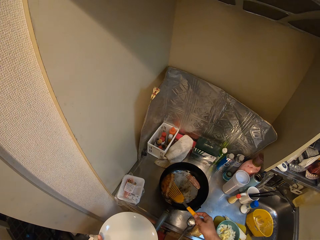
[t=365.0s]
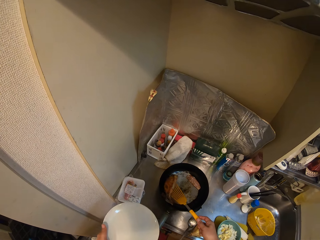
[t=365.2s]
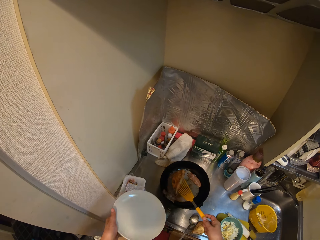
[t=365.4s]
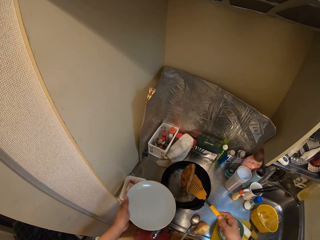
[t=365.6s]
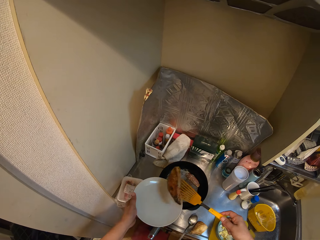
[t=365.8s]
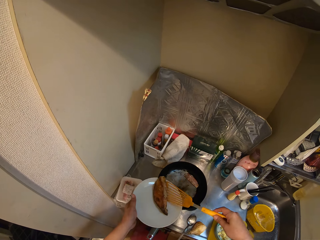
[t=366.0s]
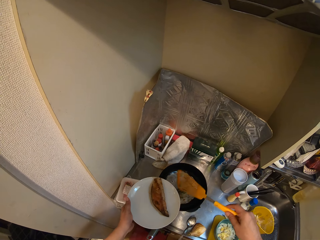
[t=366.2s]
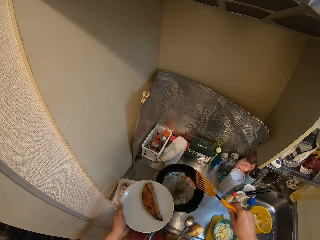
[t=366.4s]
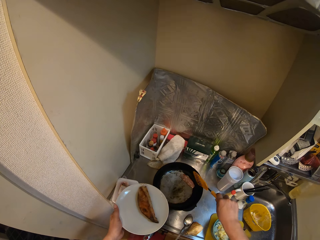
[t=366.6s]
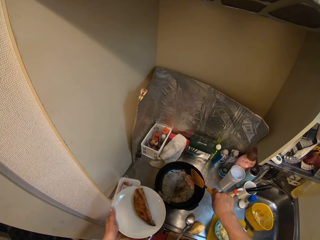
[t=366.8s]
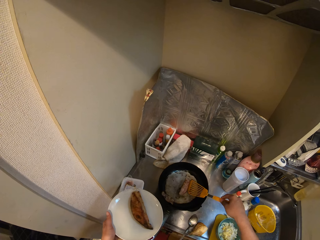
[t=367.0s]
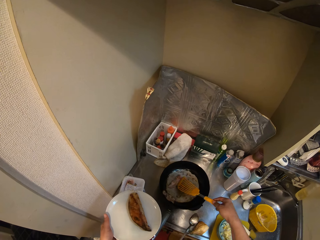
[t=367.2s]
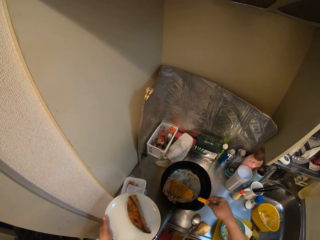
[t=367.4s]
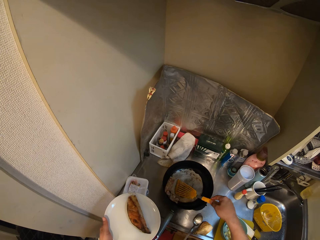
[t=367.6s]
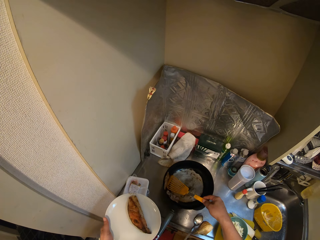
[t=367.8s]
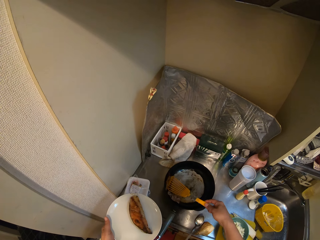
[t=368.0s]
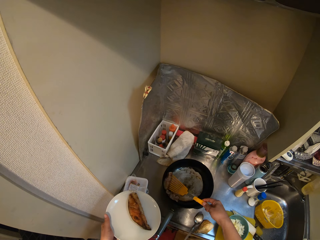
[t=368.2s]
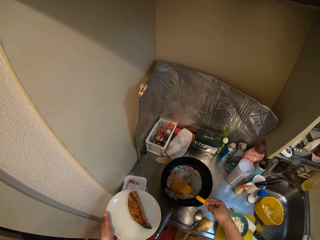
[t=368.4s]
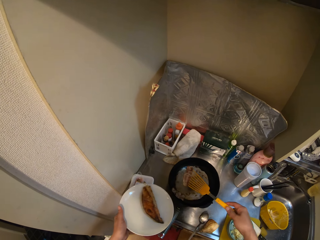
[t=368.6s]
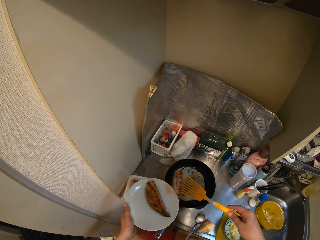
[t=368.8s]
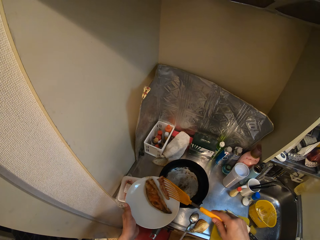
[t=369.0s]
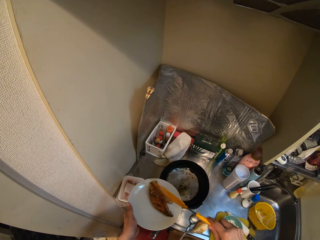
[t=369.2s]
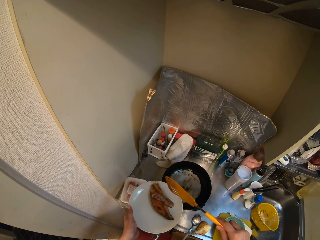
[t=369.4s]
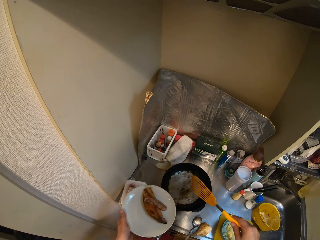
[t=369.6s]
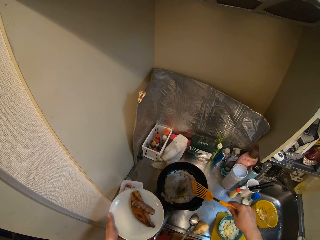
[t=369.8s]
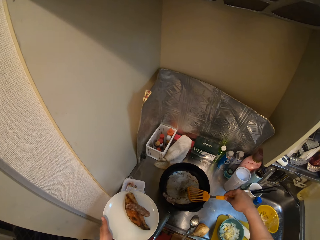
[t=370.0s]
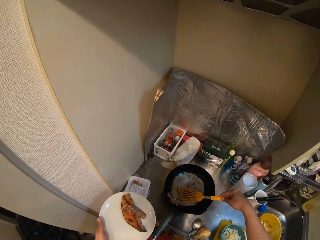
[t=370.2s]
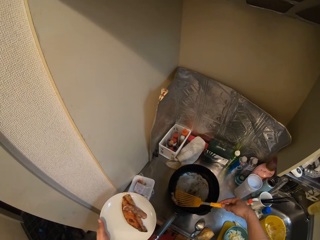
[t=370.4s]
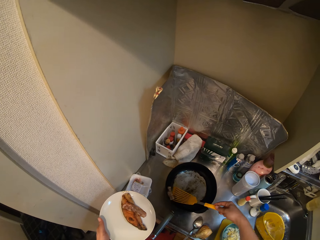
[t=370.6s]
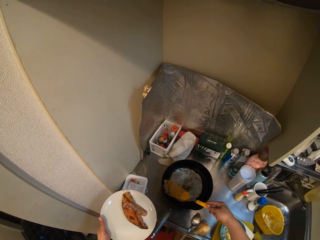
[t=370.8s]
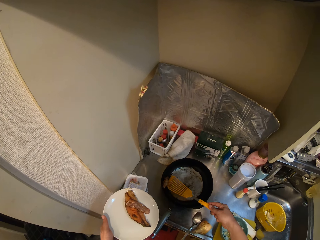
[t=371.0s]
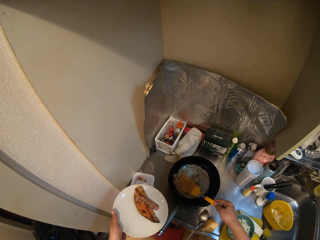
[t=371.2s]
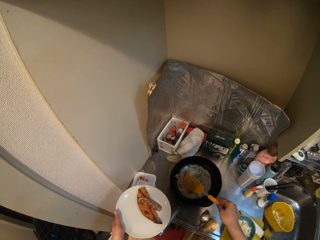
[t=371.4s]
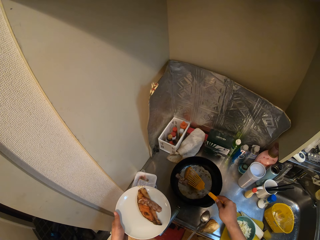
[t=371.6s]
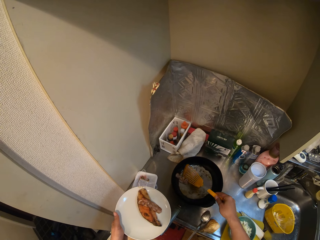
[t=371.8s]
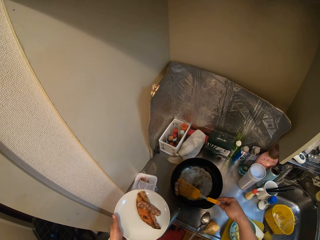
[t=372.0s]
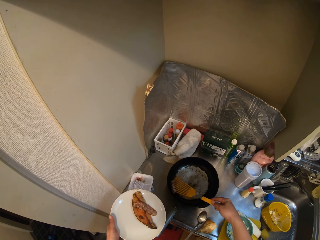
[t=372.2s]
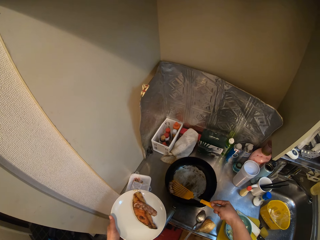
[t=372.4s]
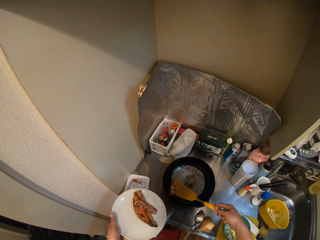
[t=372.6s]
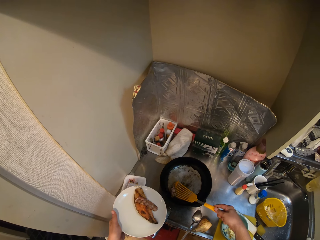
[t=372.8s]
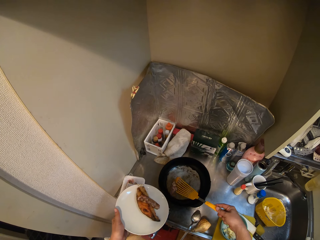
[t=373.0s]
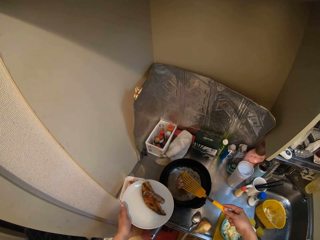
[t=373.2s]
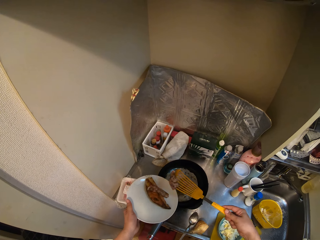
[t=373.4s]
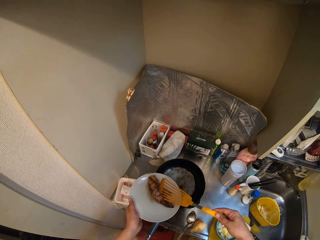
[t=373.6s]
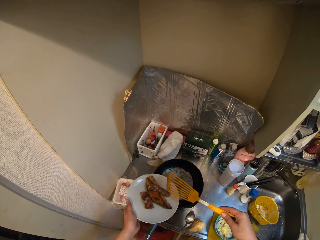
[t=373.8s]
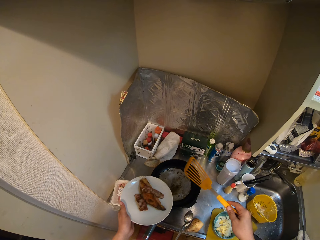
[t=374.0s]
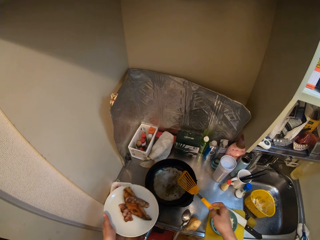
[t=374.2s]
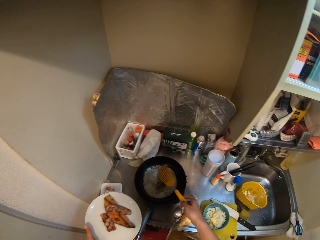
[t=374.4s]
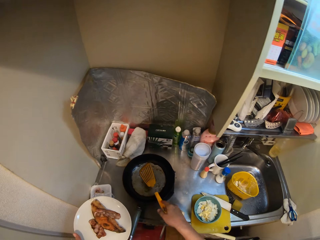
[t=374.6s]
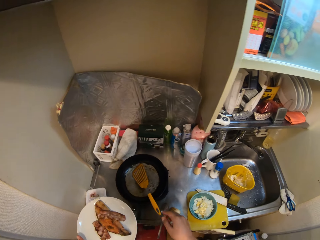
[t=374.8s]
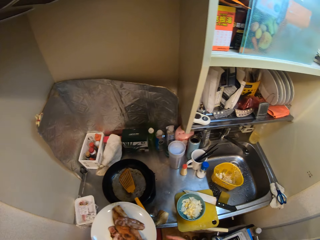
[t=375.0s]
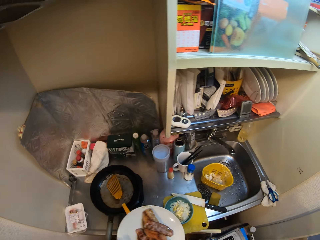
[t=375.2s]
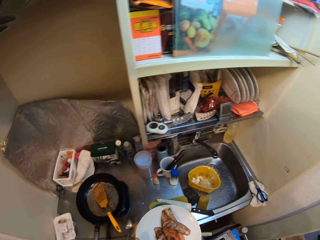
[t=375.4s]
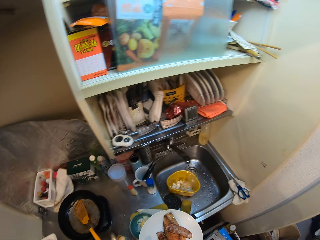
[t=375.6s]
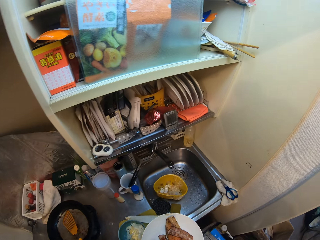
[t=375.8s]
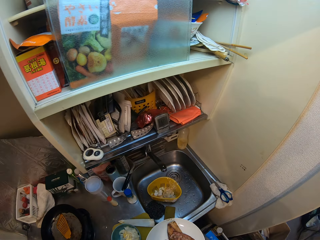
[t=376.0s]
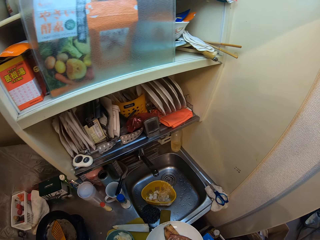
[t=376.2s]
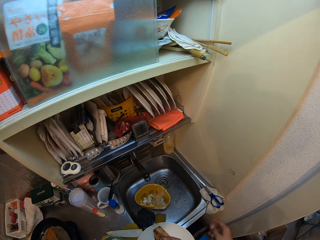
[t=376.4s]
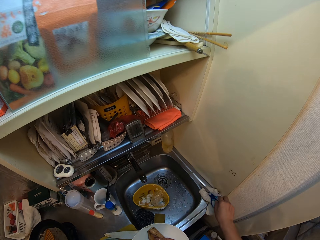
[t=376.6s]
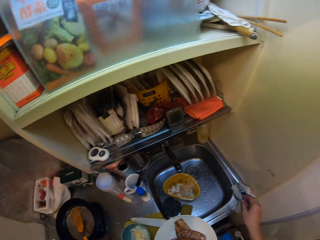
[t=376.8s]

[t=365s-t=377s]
The camera wearer places the meat in the turner on the plate. He picks out meat from the frying pan with the turner in his right hand. He places the meat in the turner on the plate. He picks out meat from the frying pan with the turner in his right hand. He places the meat in the turner on the plate. He drops the turner into the frying pan. He walks.

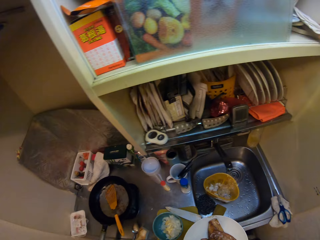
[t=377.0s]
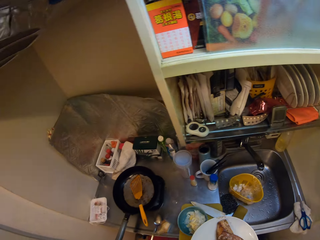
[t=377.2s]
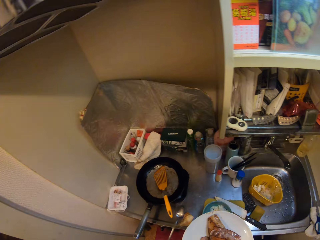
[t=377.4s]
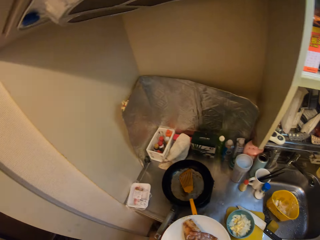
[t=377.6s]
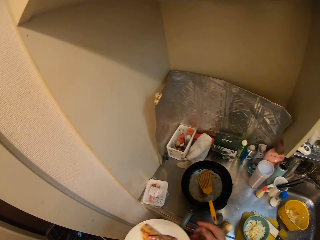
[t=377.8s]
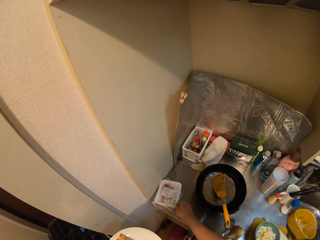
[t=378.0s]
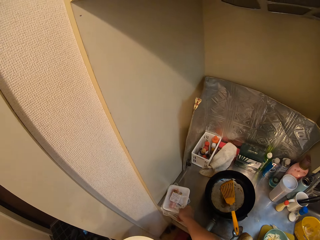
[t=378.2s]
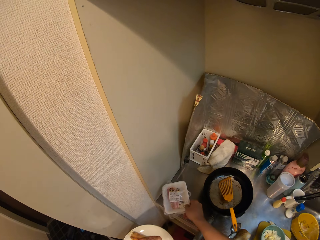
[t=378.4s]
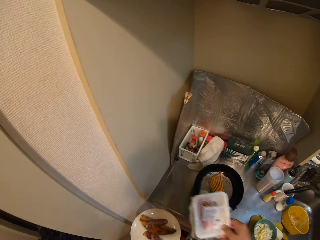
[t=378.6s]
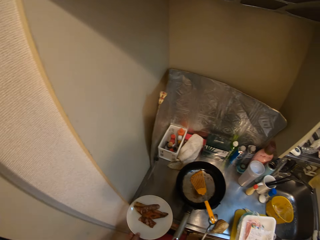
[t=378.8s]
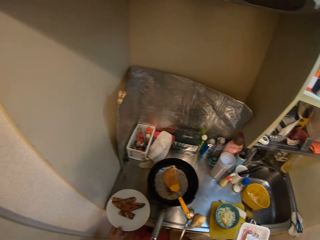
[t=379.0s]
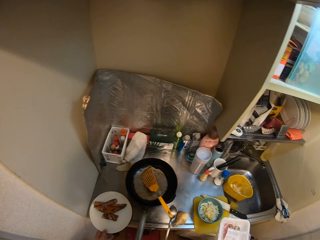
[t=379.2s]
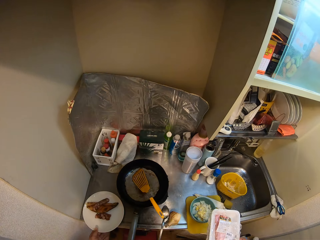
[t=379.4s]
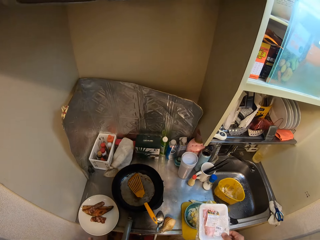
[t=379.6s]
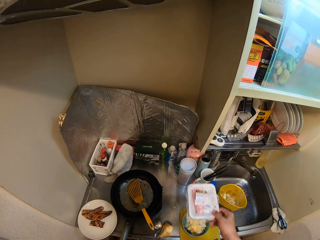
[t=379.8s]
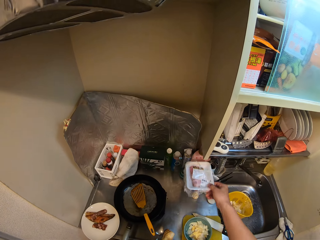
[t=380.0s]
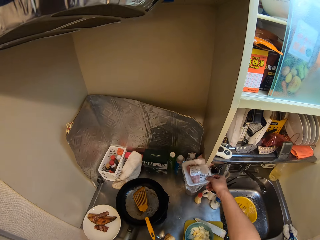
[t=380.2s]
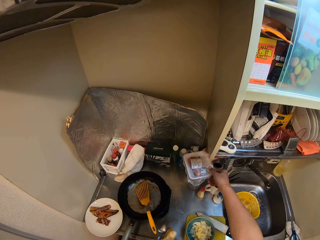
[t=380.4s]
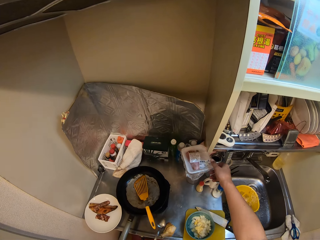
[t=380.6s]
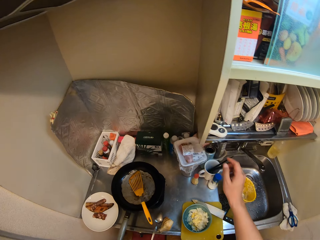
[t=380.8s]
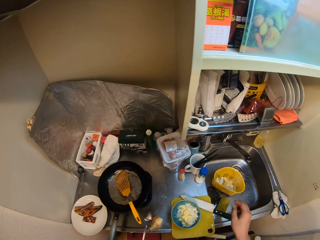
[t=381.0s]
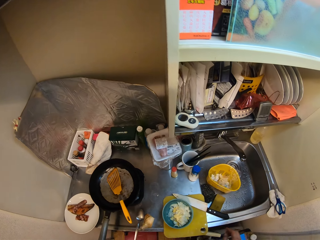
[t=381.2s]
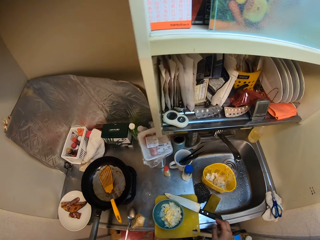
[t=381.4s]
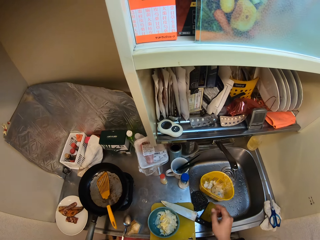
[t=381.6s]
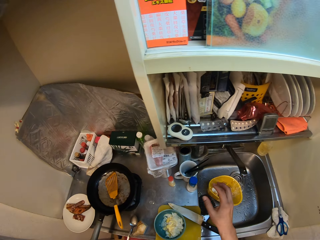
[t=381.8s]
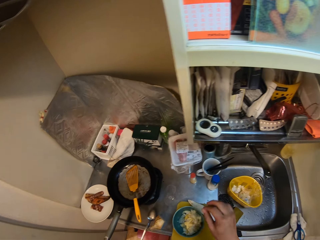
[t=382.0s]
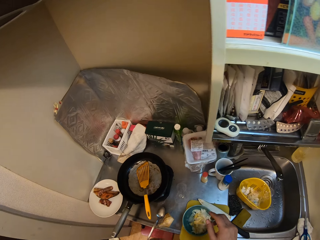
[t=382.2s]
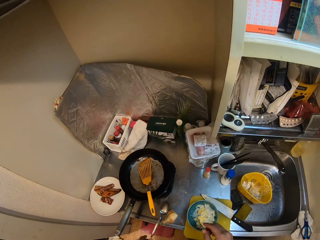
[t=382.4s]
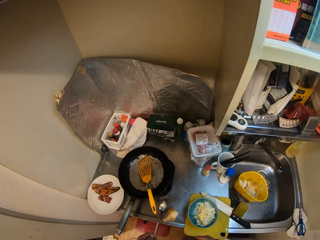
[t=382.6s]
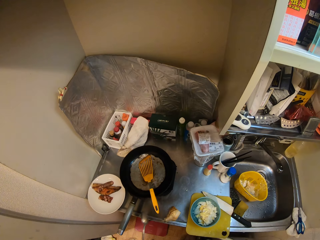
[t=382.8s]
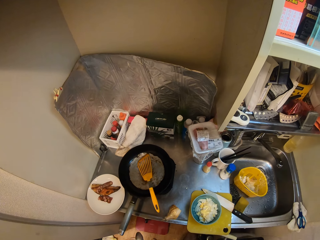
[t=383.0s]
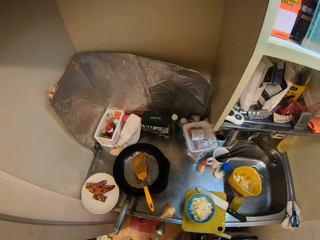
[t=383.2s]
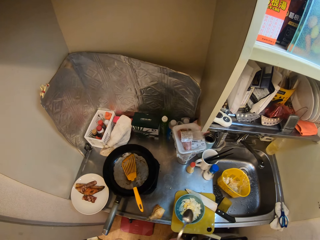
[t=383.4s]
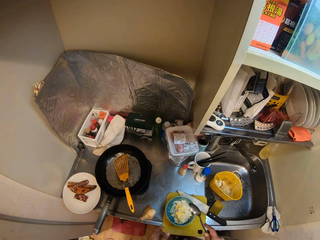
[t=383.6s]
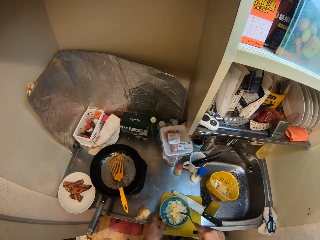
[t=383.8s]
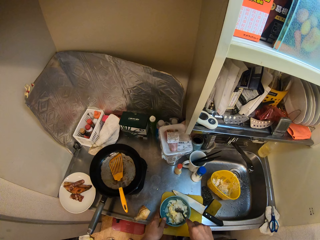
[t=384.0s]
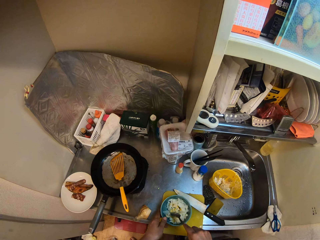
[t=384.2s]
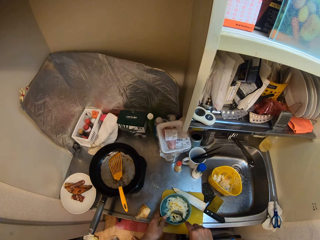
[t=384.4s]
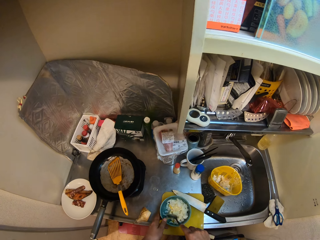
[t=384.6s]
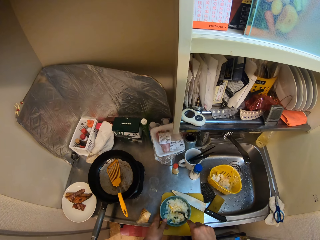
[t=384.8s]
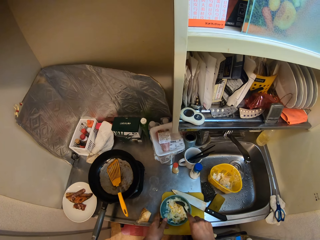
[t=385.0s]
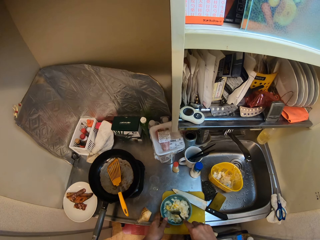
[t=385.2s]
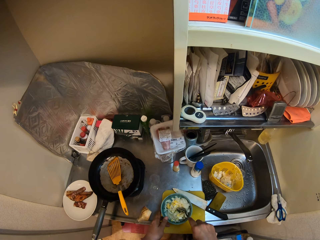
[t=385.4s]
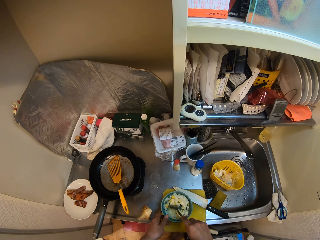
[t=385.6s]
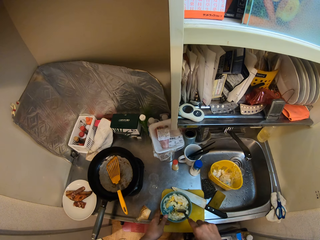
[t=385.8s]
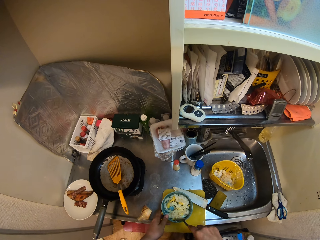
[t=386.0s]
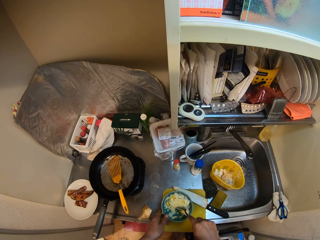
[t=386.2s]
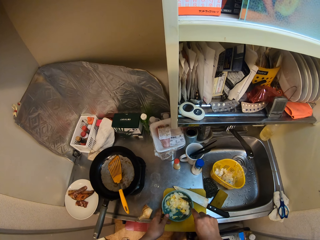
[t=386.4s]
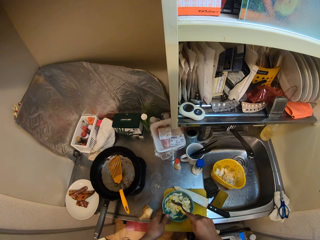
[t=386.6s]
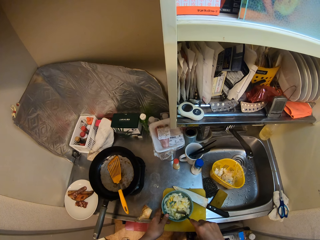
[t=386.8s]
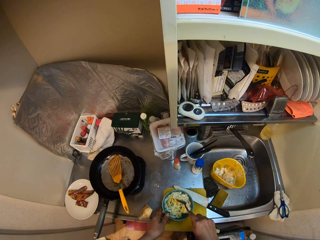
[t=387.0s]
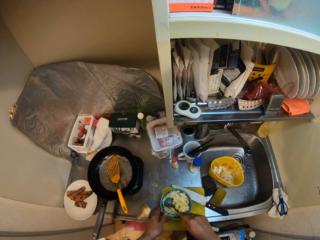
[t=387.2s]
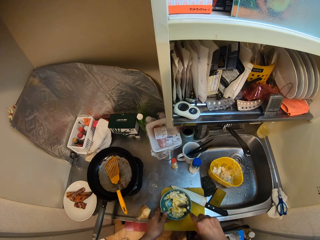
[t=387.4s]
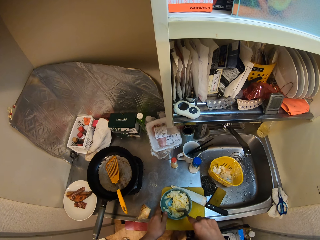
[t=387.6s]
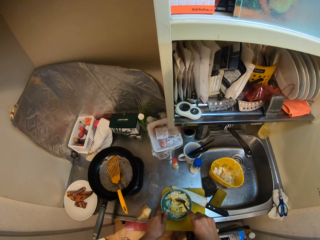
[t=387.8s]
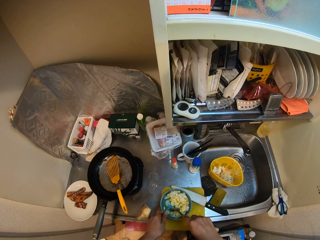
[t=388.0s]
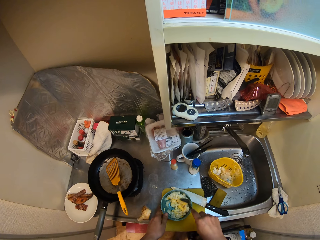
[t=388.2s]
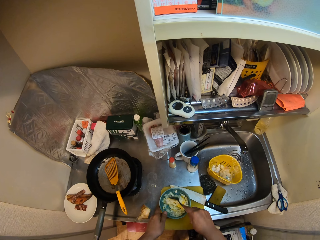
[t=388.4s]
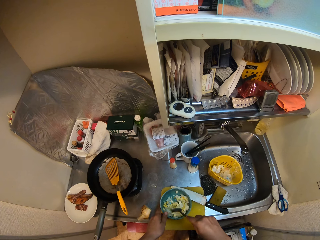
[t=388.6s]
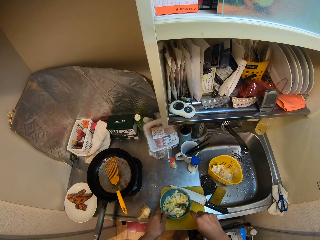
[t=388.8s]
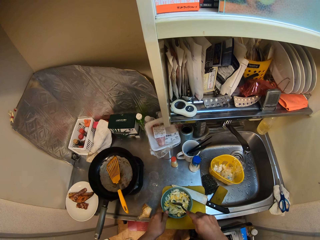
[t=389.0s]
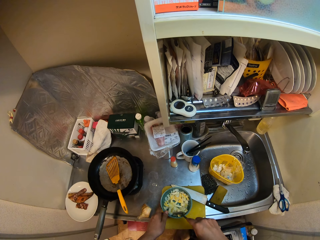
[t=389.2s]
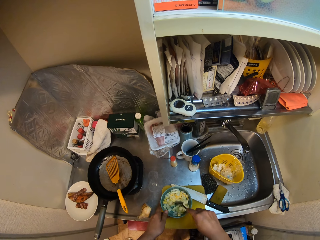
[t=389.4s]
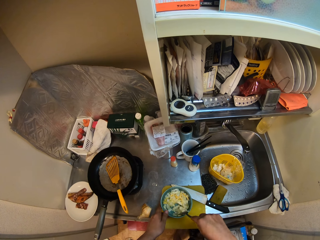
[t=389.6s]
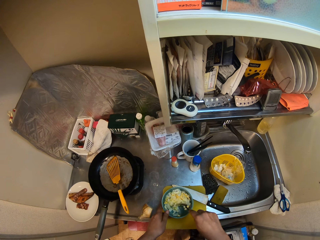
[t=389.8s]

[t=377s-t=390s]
The camera wearer touches scissors. He walks. He picks up the pack of meat from the sink with his right hand. He places the plate in his left hand on the sink. He places the pack in his right hand on the sink on top of a cylindrical container. He picks up a spoon from the table with his left hand. He holds the bowl. He stirs the cream with the chopped potatoes in the bowl with the spoon.
